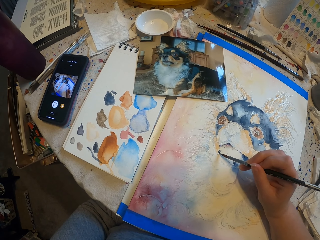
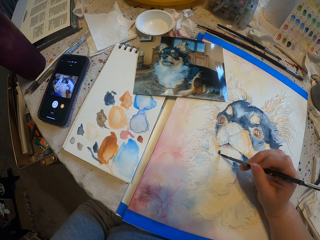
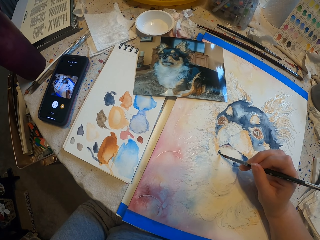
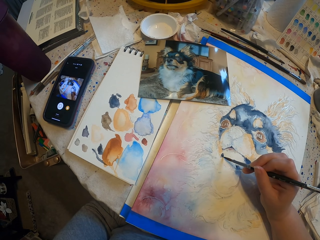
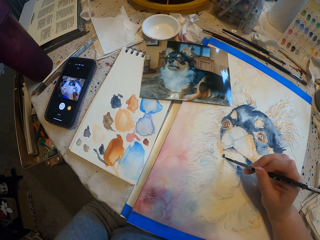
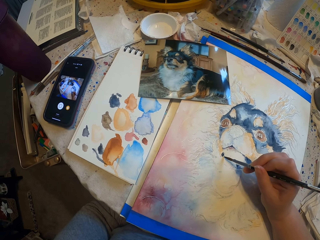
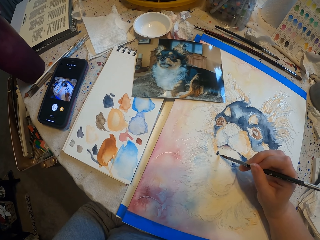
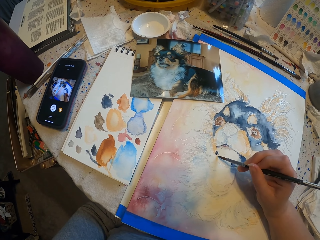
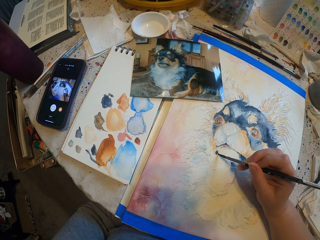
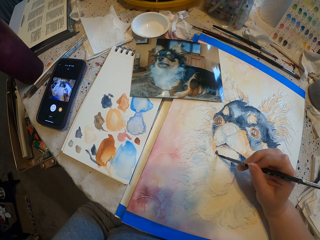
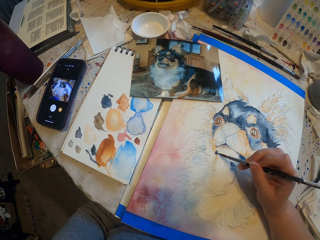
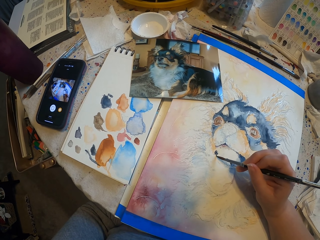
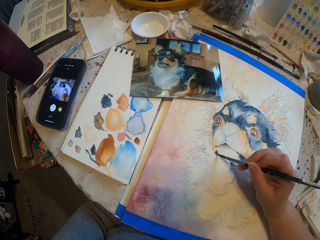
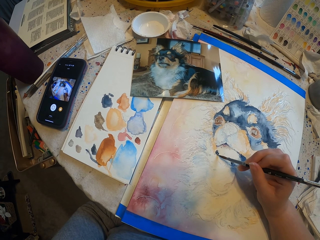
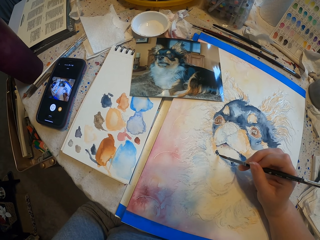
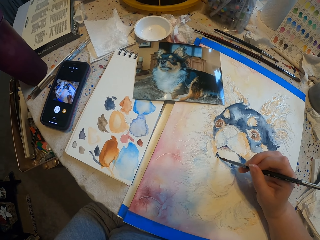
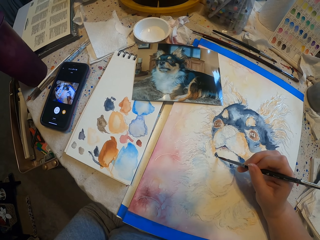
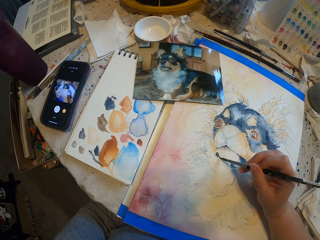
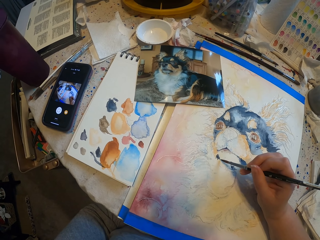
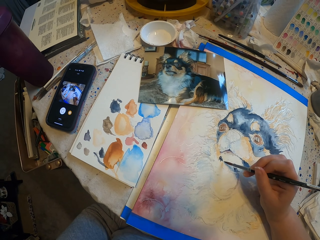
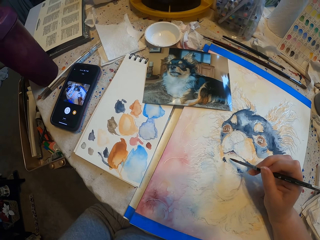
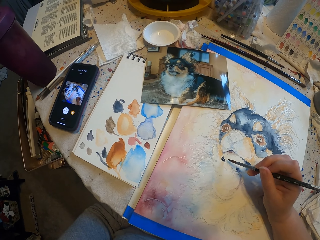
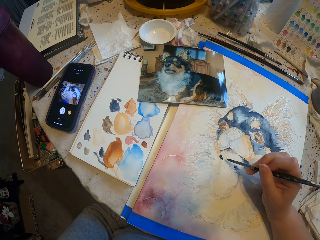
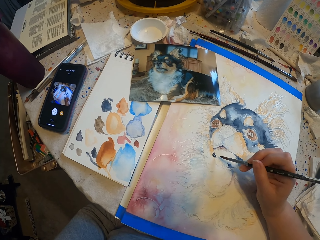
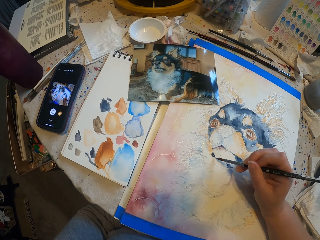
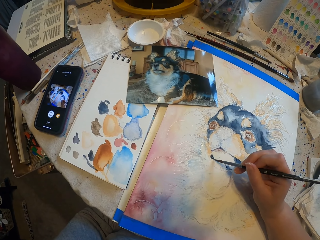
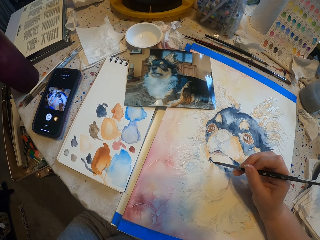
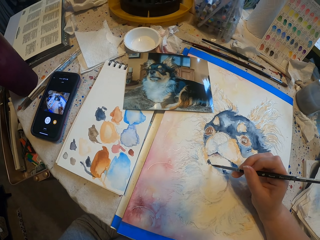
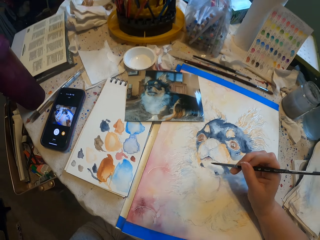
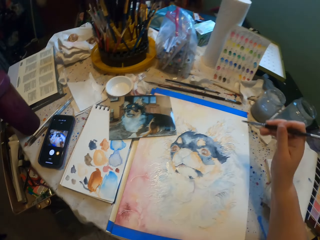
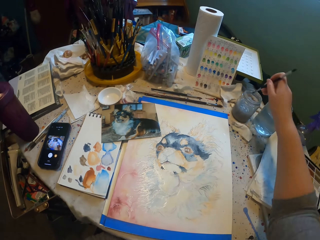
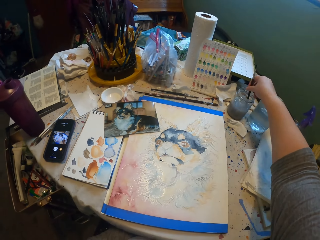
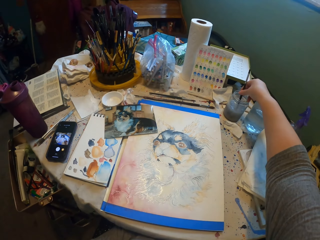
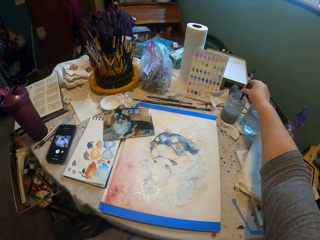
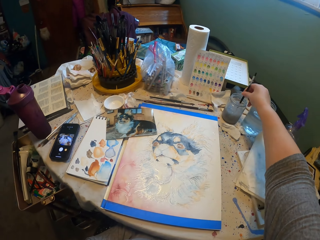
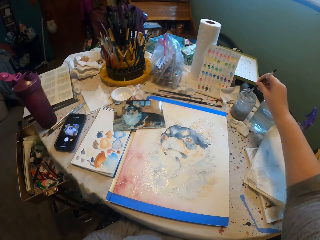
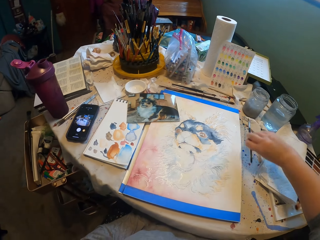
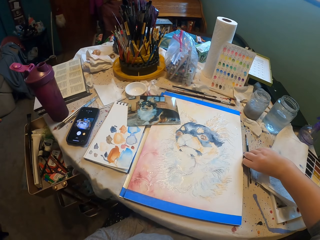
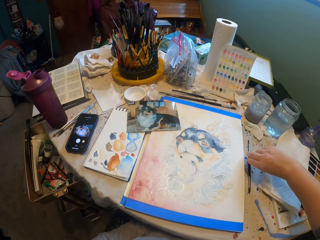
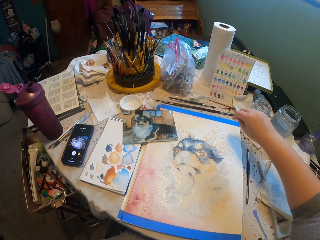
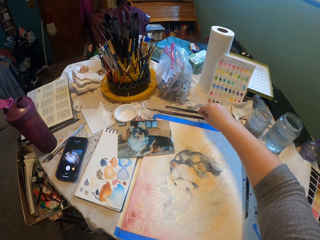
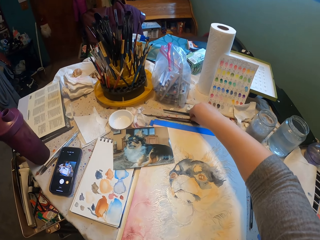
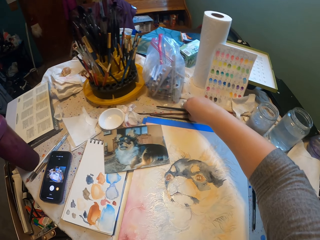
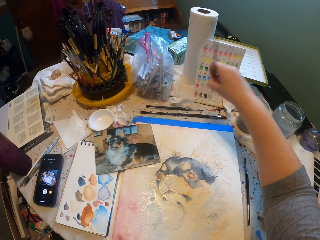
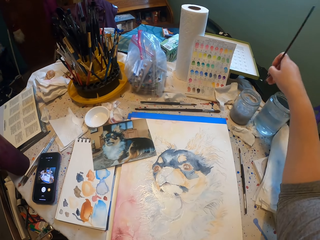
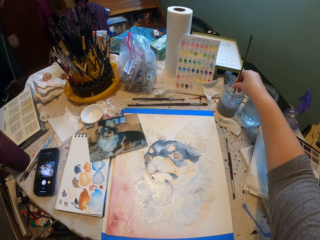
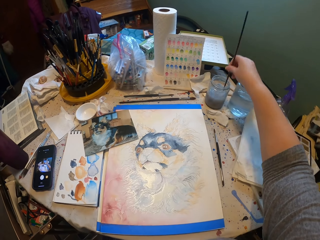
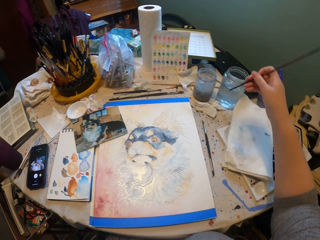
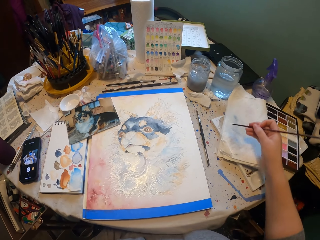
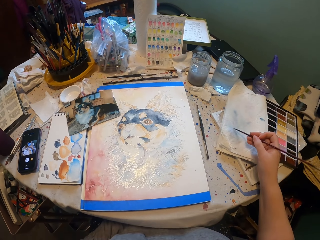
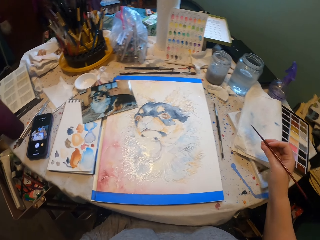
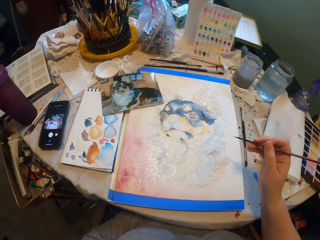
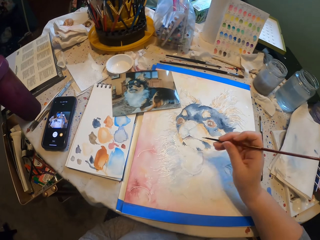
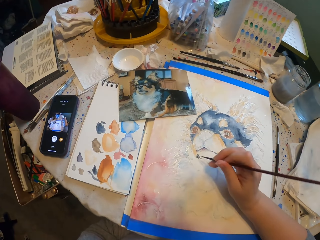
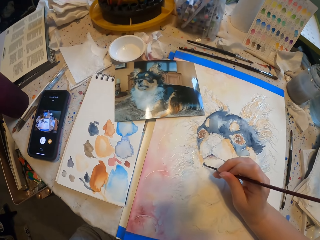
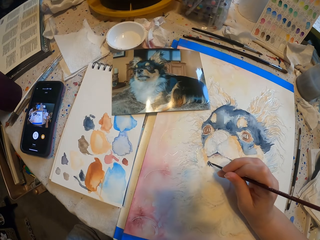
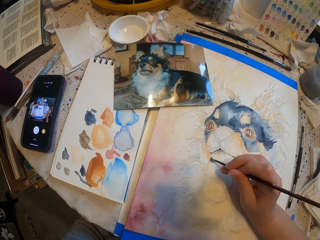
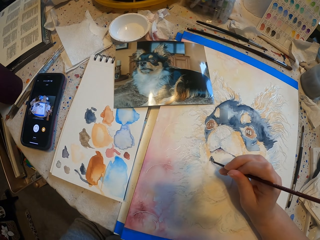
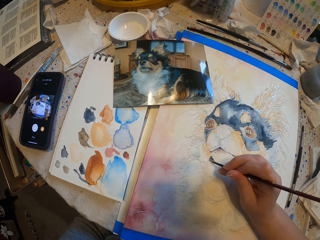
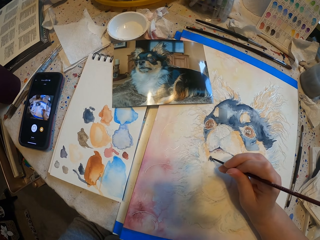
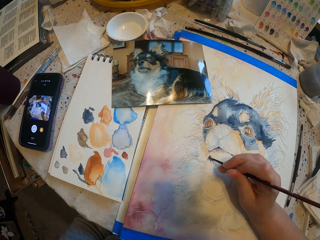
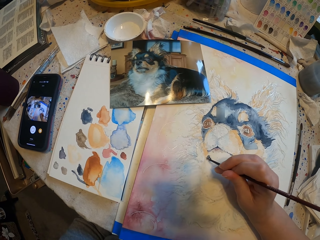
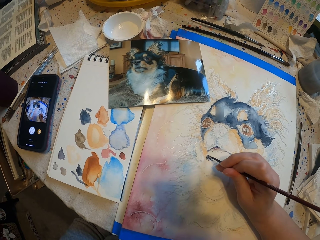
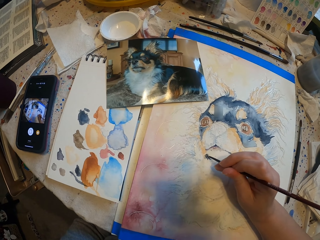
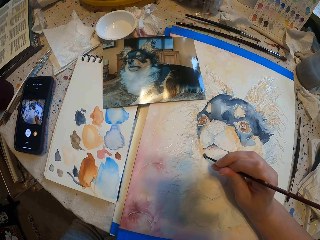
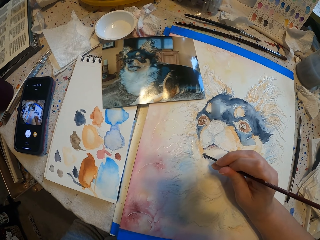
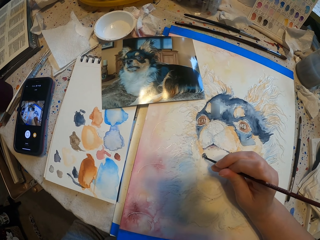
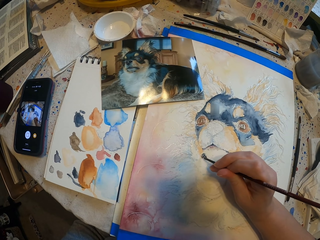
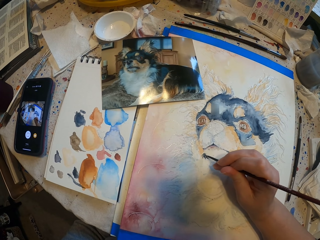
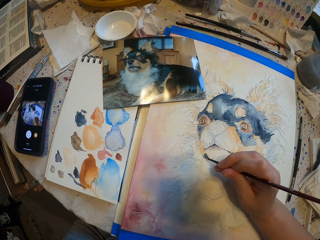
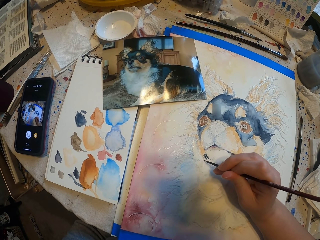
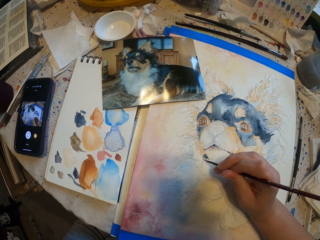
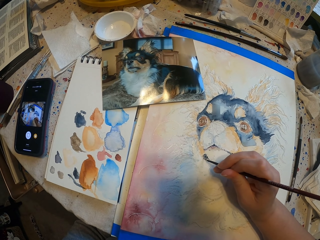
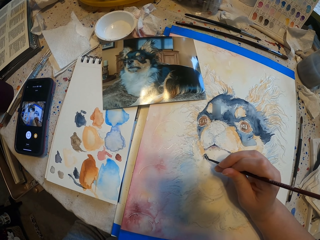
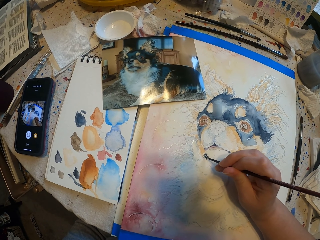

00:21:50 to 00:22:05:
The camera wearer dips a paint brush in water. They place the paint brush on the table. They pick up another paint brush from the table. They dip the paint brush in water. They wipe the paint brush on the book. They sketch a drawing with the paint brush.

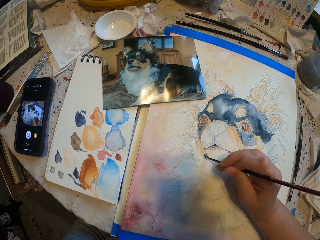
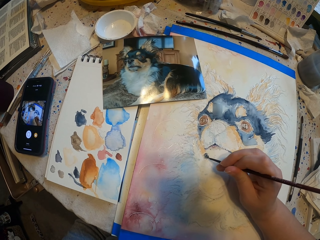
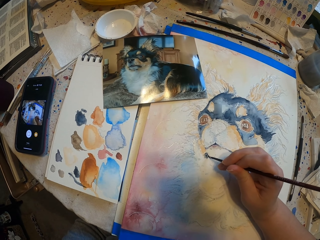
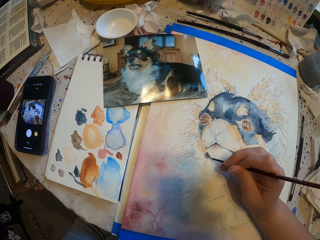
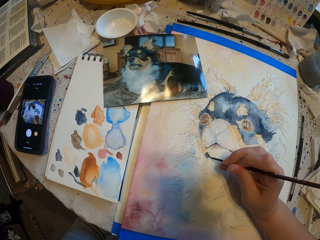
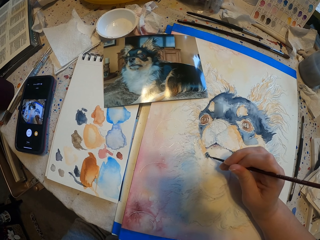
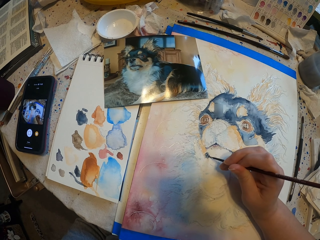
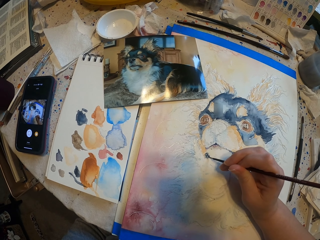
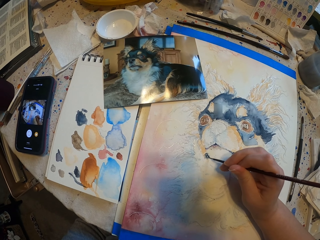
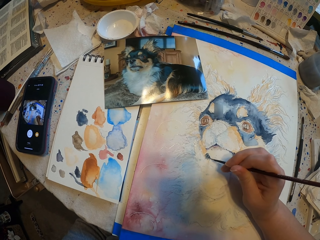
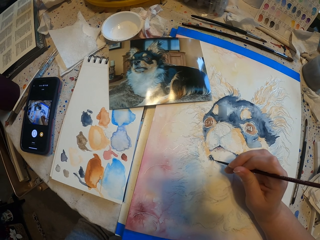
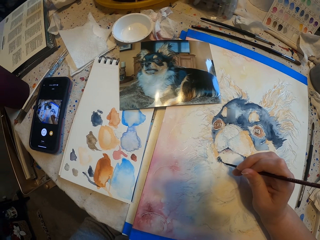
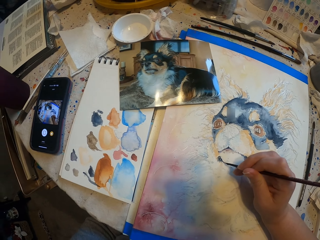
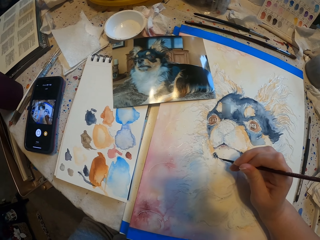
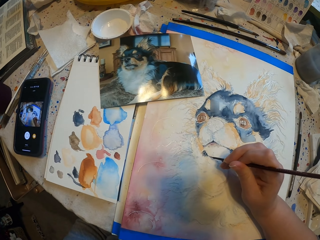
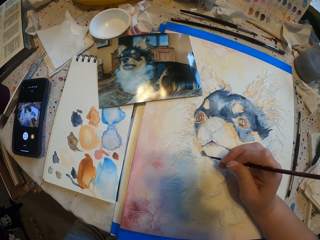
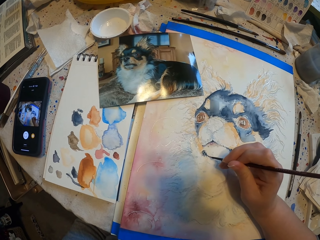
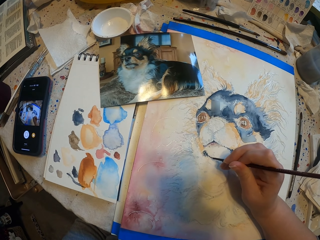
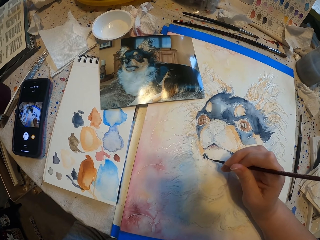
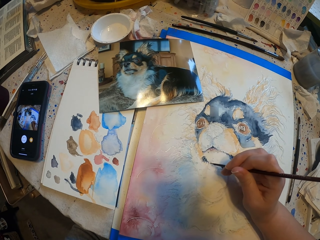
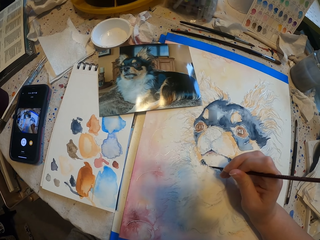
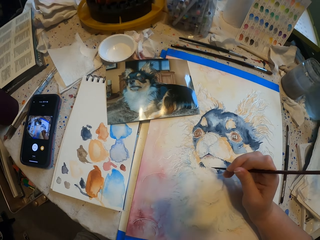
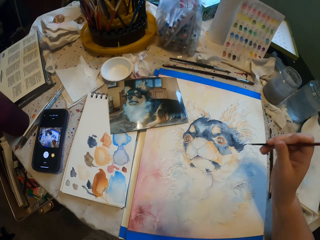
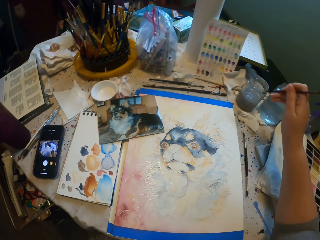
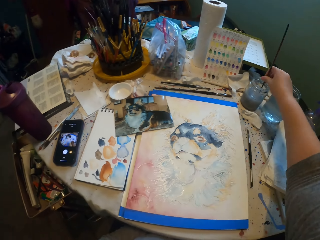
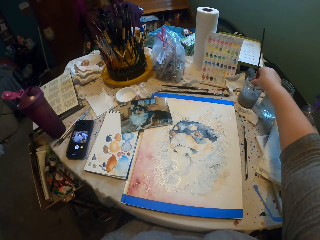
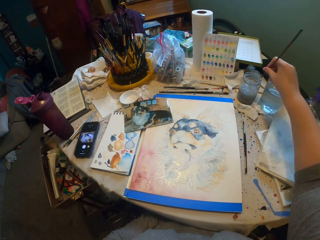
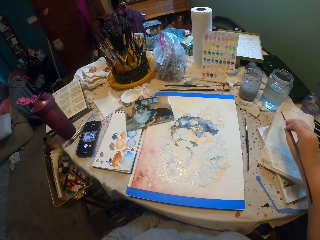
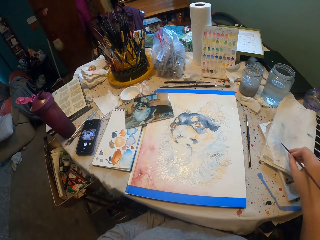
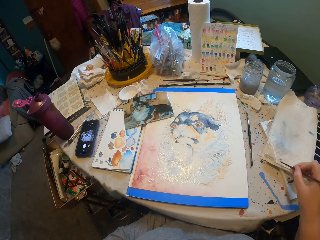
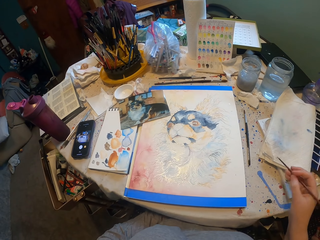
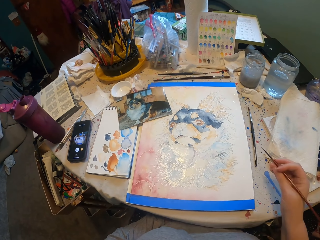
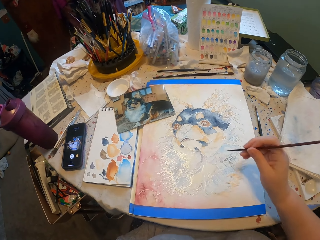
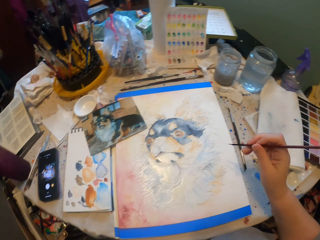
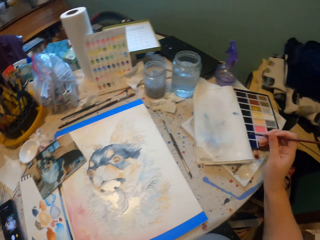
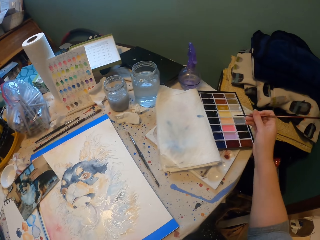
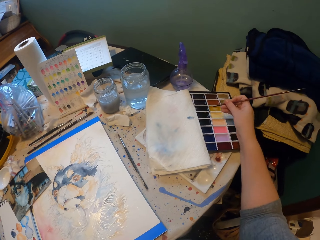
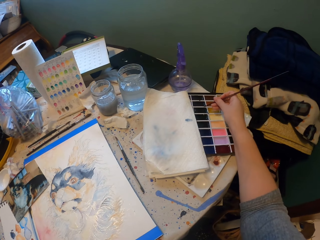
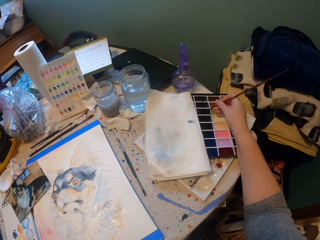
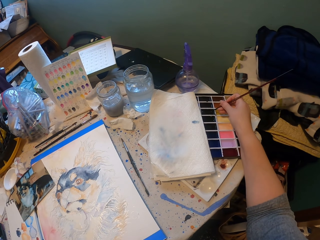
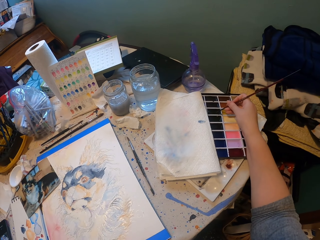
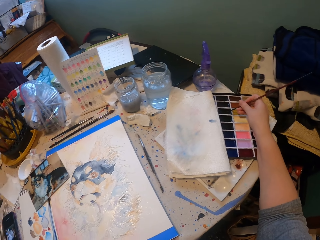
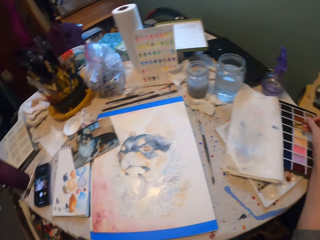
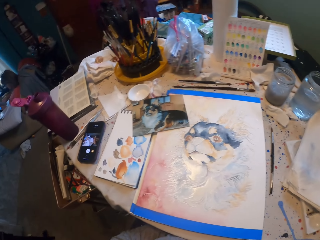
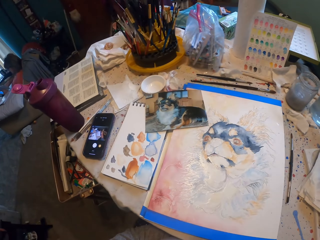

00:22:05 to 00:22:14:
The camera wearer dips a paint brush in water. They wipe the paint brush in the book. They place the paint brush in paint.
